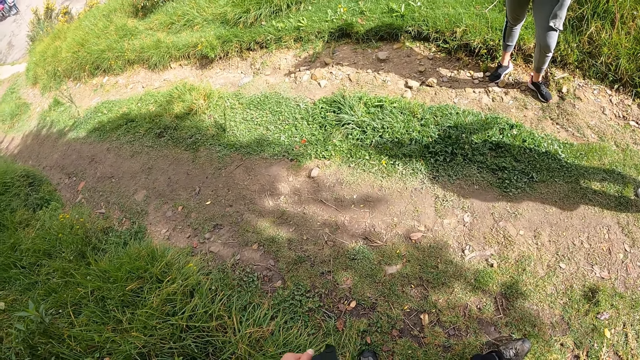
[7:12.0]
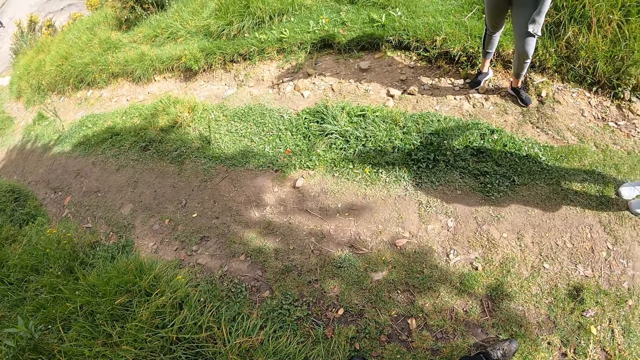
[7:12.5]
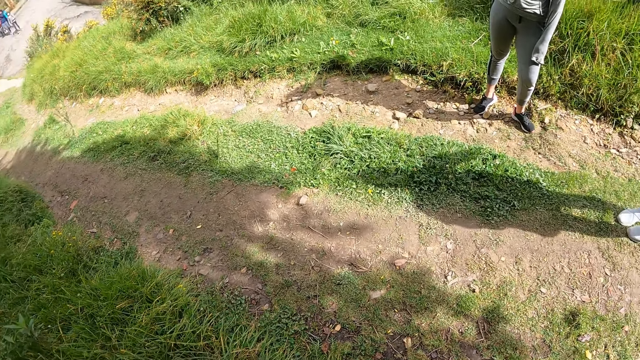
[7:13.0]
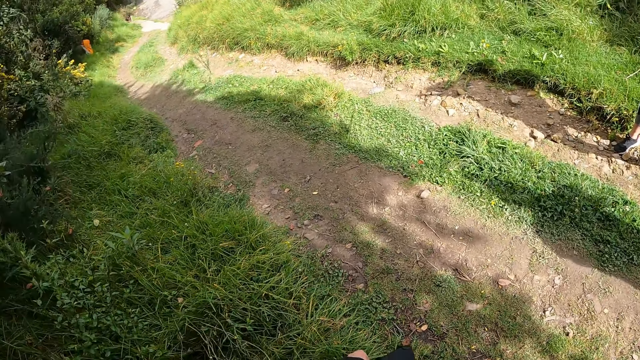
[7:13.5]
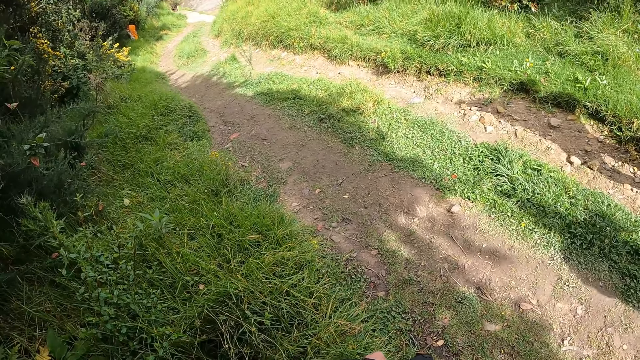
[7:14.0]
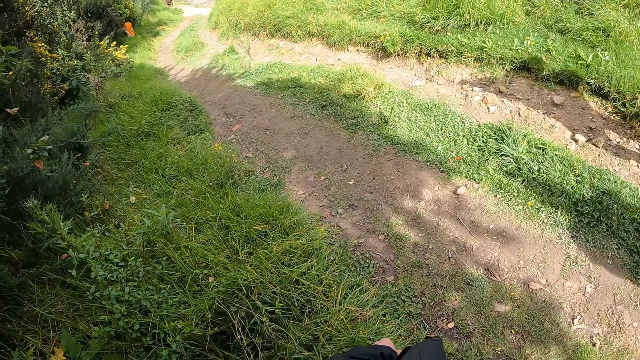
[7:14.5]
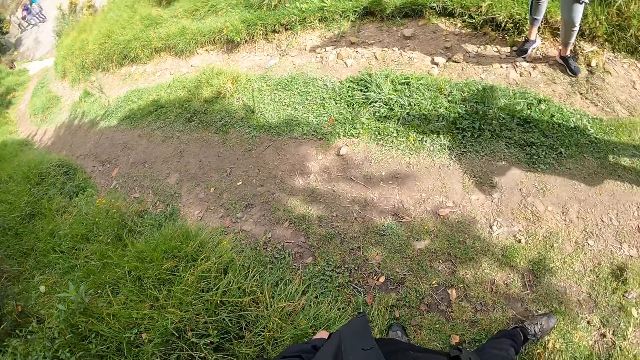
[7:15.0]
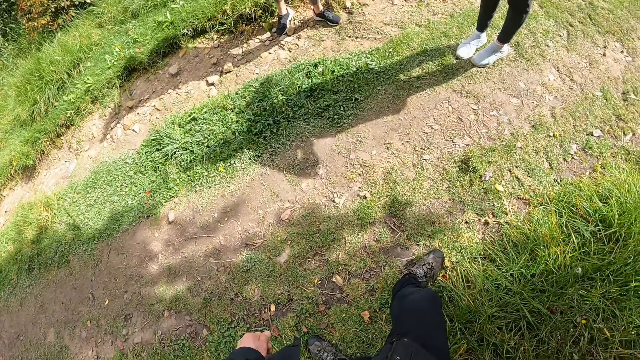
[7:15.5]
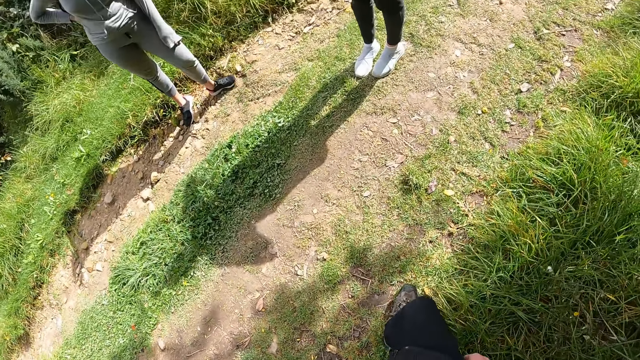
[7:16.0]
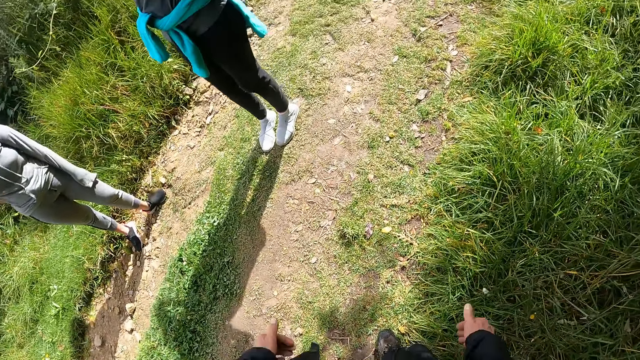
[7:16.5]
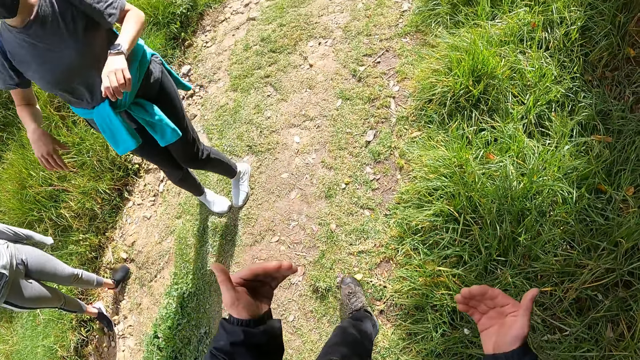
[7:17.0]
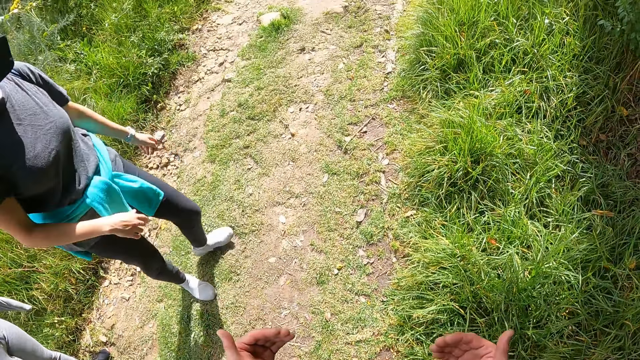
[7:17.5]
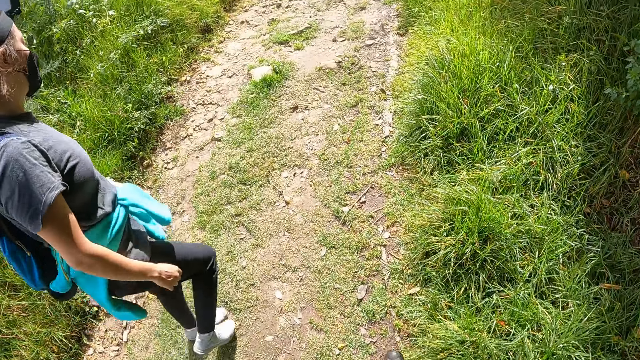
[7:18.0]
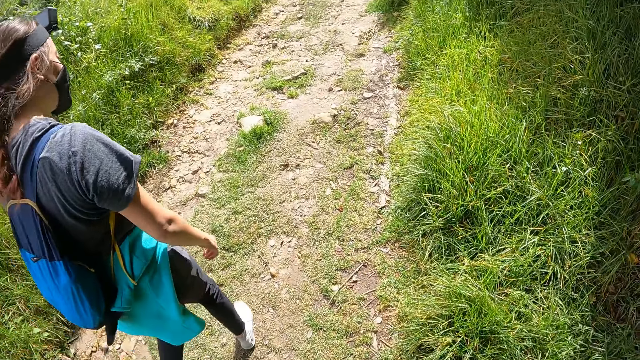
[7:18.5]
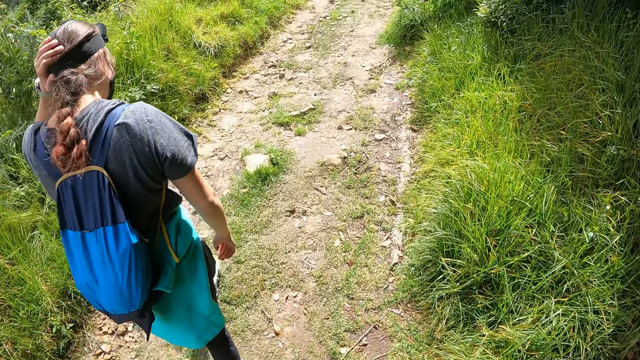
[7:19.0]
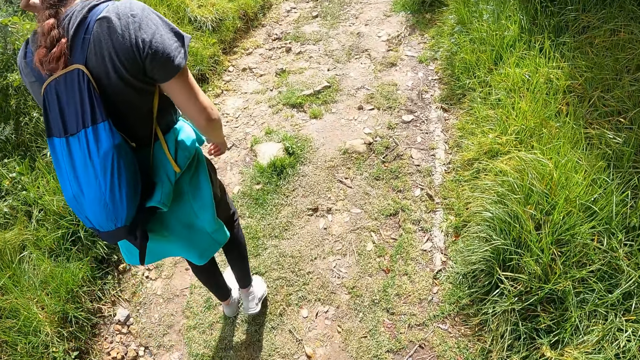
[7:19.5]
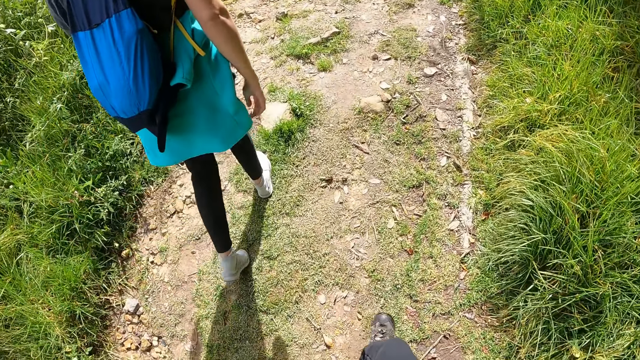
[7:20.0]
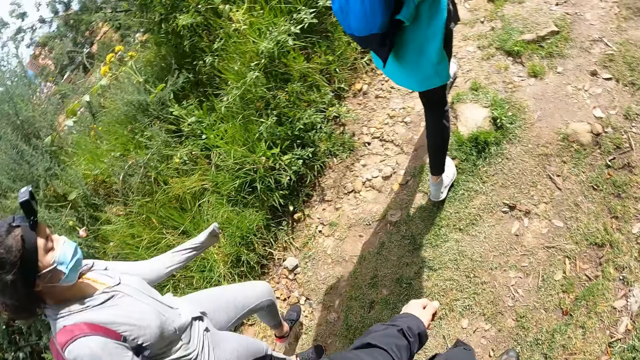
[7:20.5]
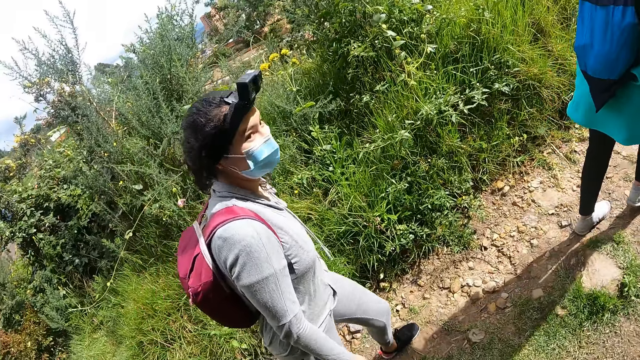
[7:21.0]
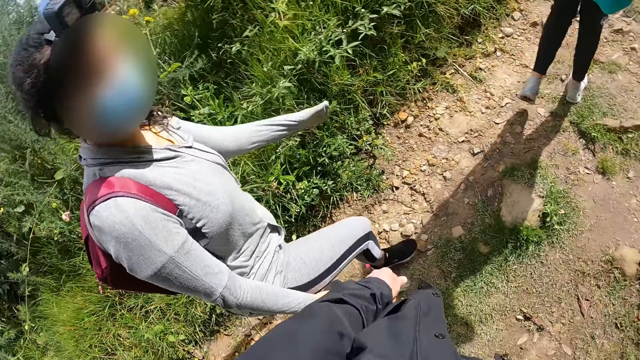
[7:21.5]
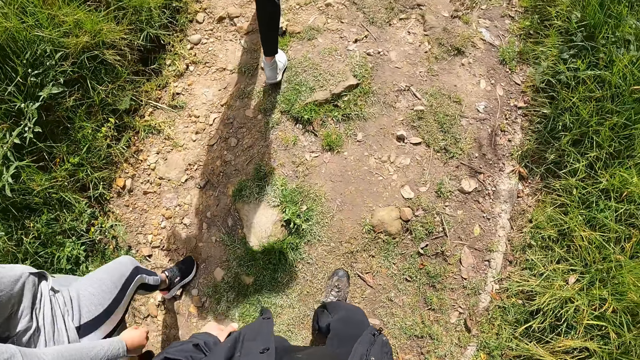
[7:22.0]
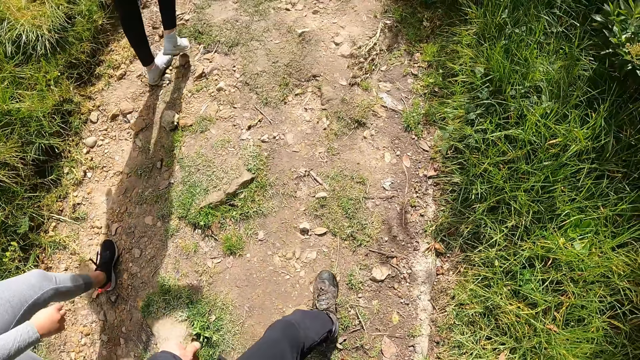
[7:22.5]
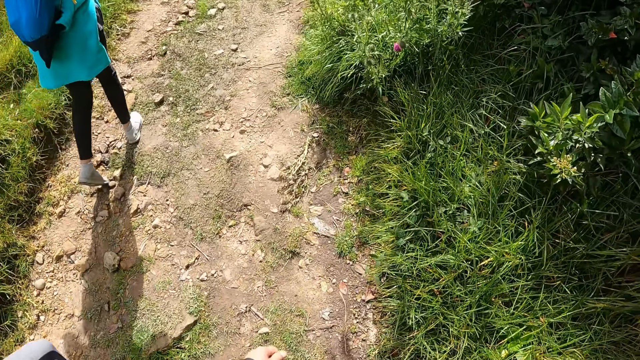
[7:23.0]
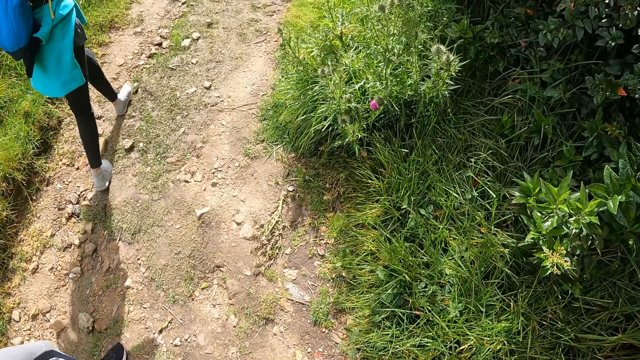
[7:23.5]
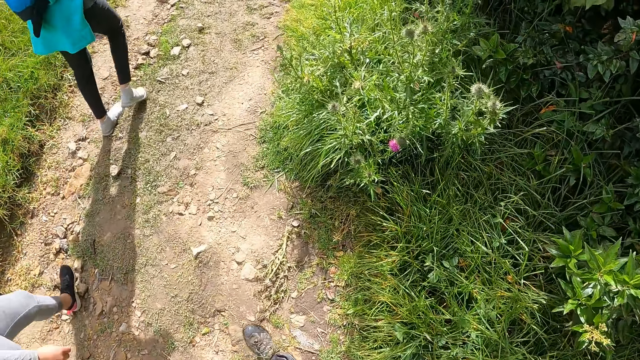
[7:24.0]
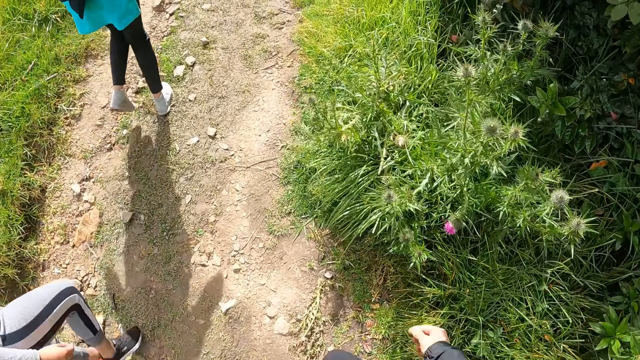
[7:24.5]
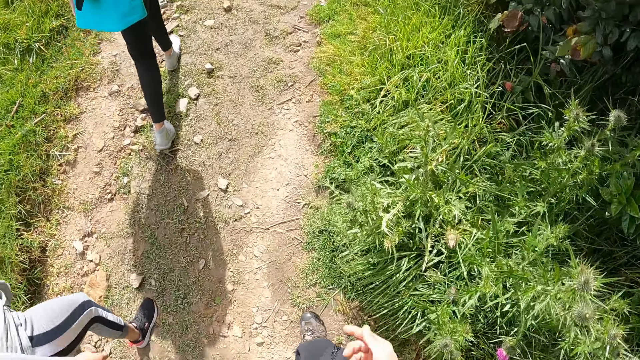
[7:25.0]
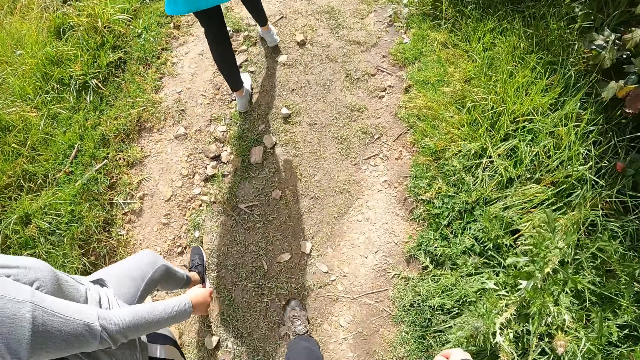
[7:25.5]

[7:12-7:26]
The camera wearer walks along the road. They interact with a lady. A woman walks along the road. Another woman walks along the road. The camera wearer walks in the park with another lady.

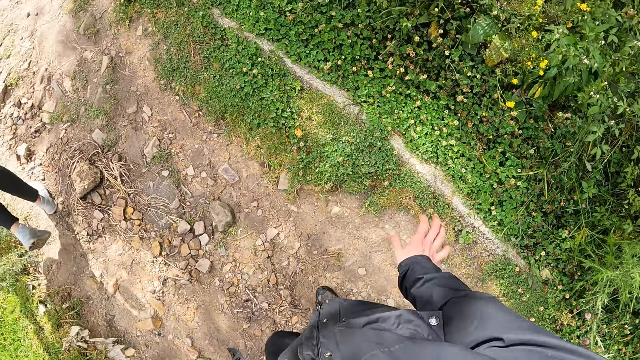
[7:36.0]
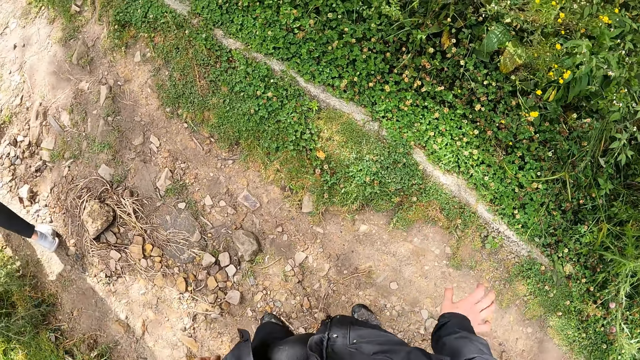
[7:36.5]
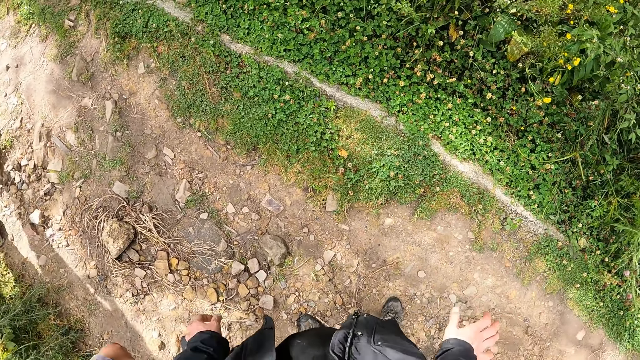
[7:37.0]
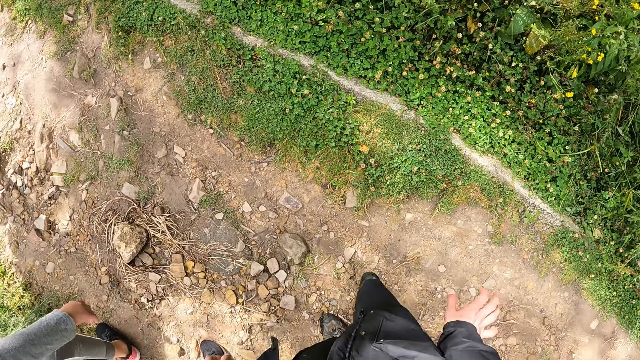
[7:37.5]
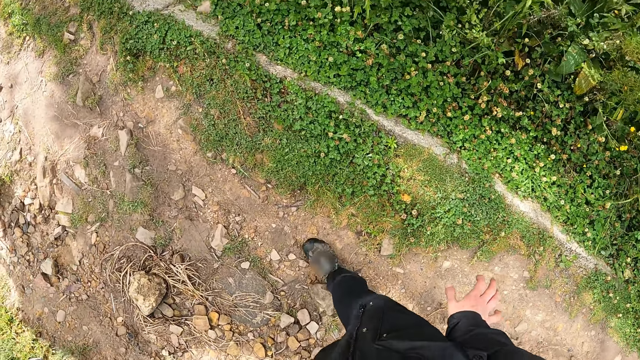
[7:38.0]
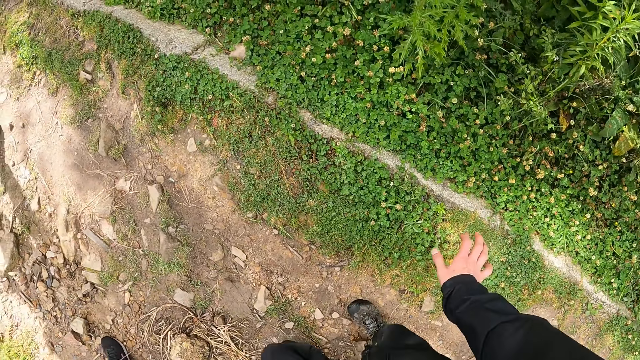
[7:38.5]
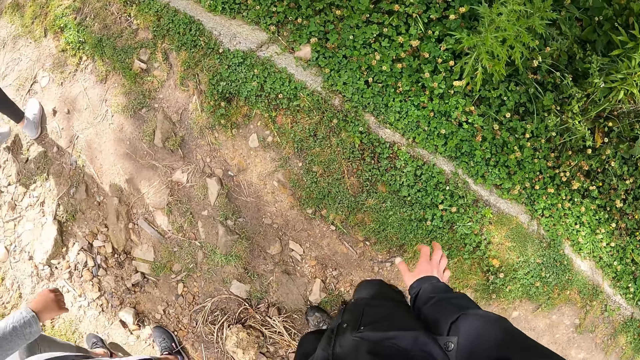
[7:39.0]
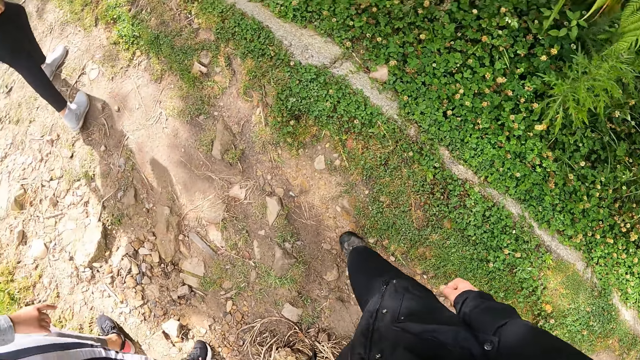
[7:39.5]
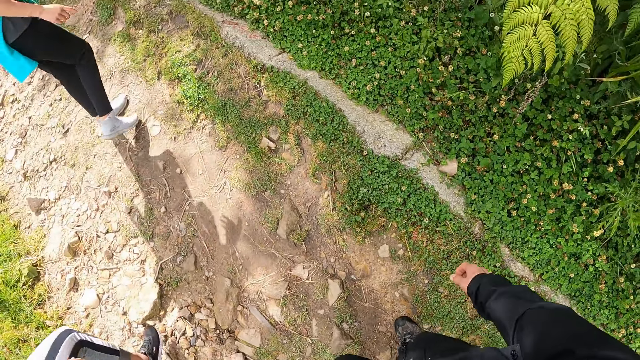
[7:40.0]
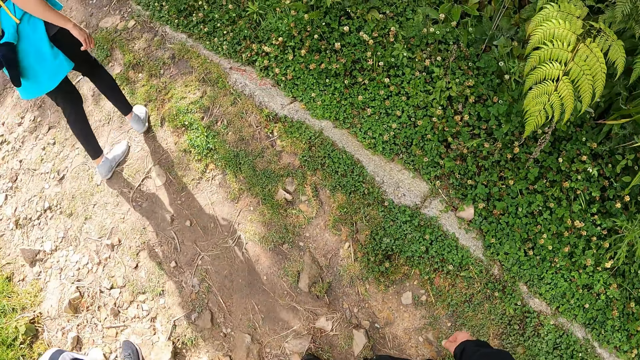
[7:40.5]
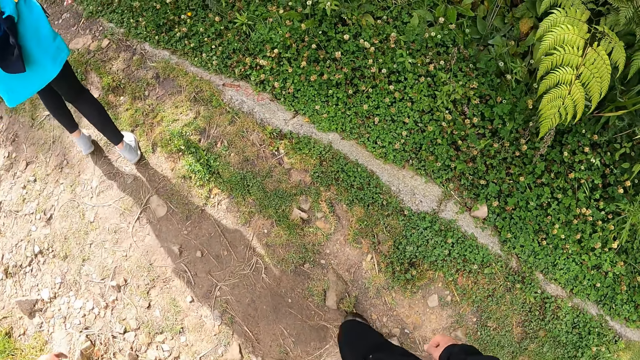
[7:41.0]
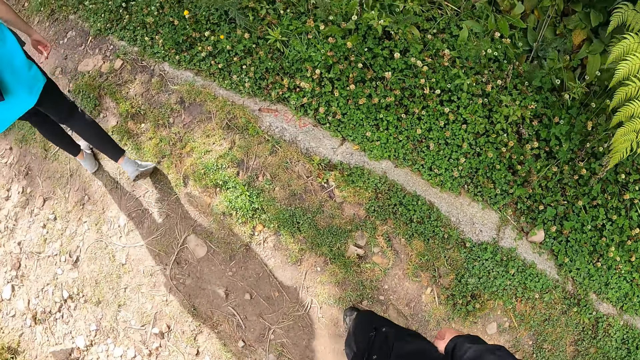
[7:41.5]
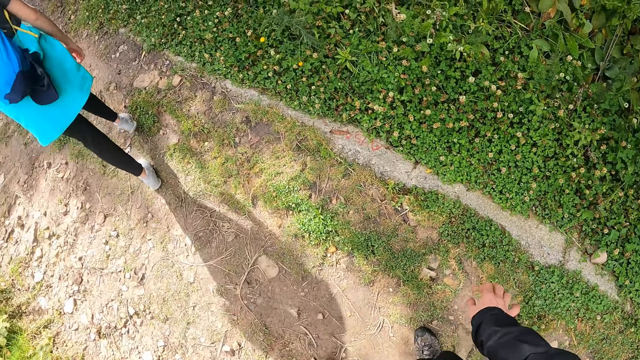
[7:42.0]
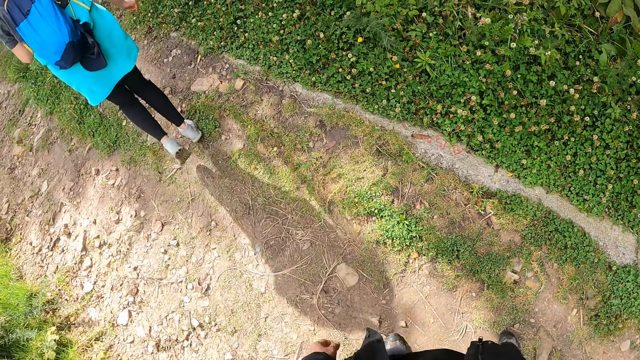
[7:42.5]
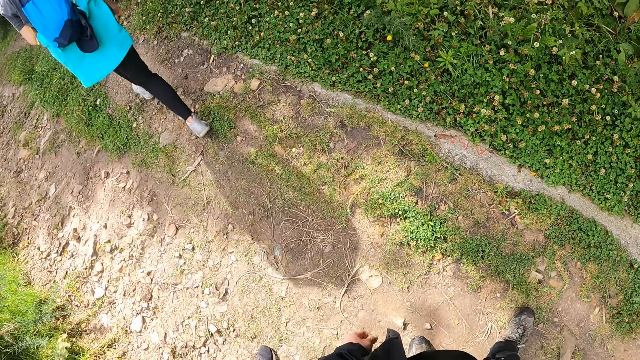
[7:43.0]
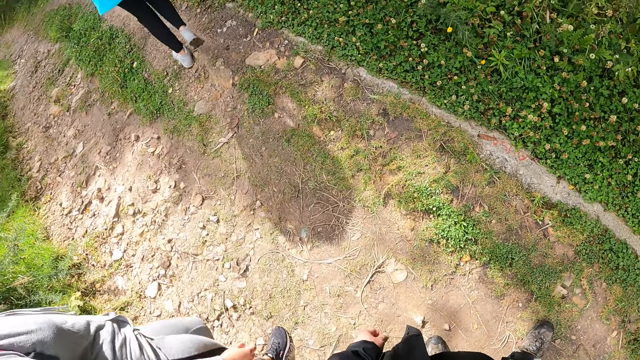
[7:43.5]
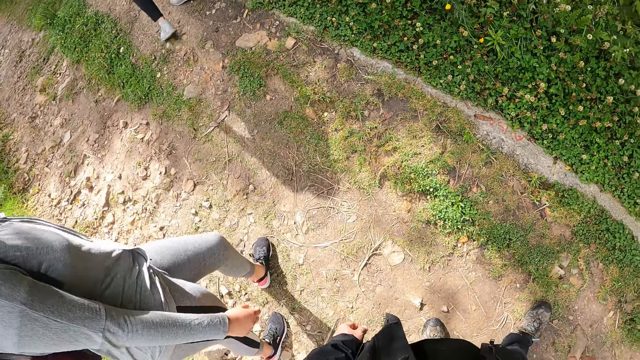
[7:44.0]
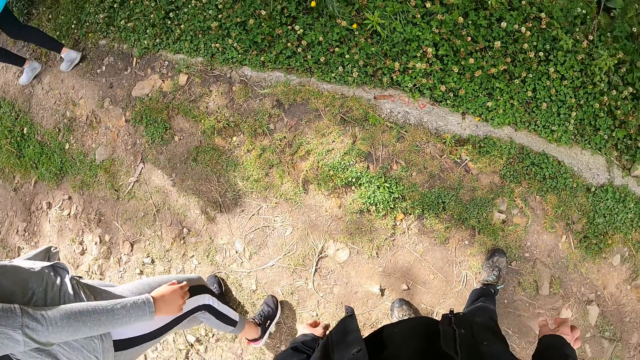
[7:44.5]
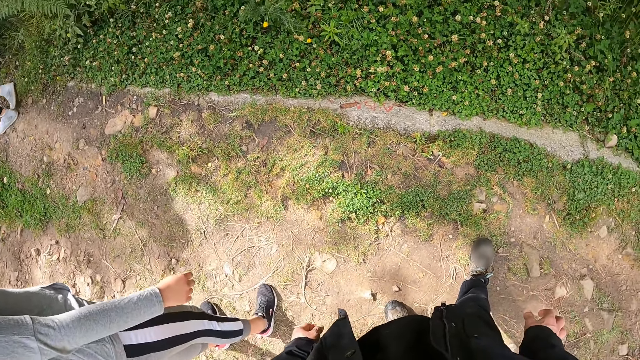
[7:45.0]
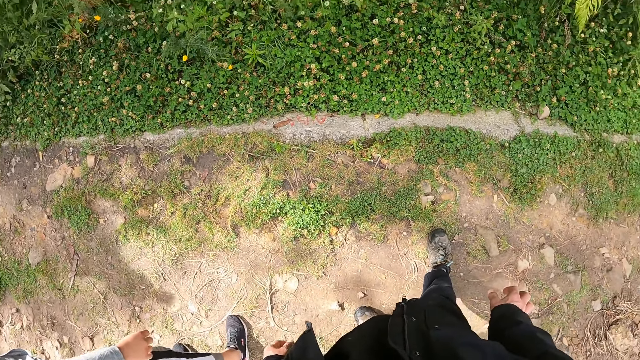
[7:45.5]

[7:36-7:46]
The camera wearer walks in the park.
